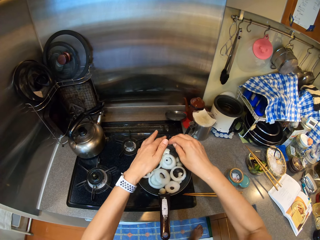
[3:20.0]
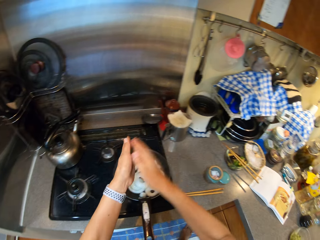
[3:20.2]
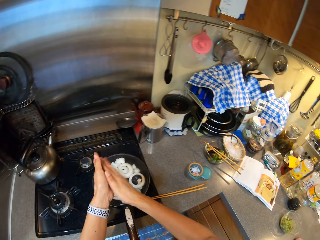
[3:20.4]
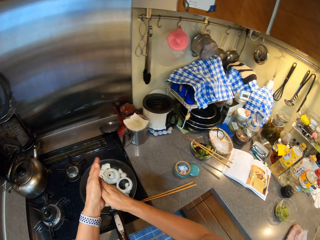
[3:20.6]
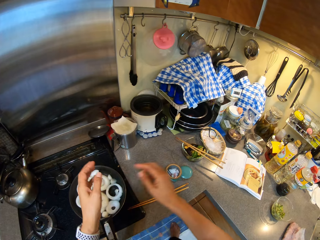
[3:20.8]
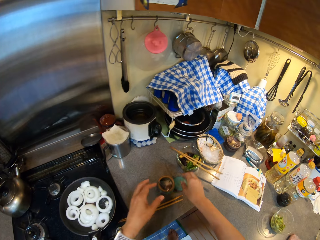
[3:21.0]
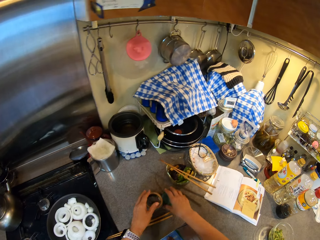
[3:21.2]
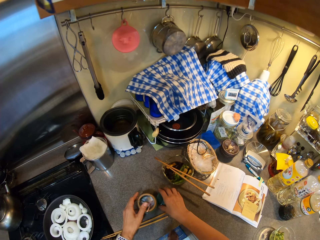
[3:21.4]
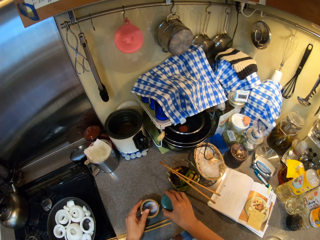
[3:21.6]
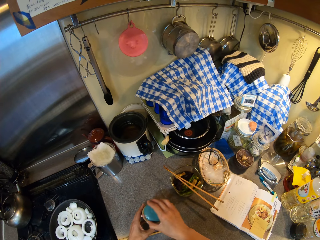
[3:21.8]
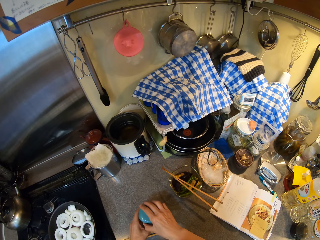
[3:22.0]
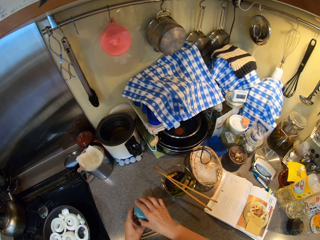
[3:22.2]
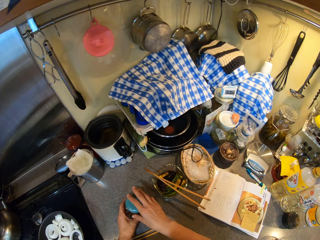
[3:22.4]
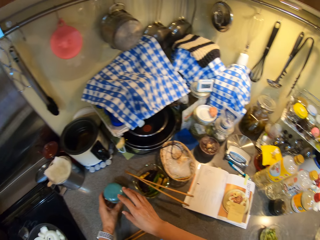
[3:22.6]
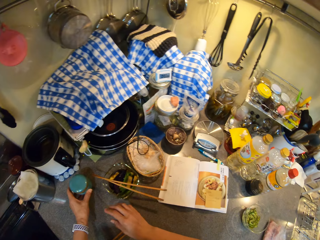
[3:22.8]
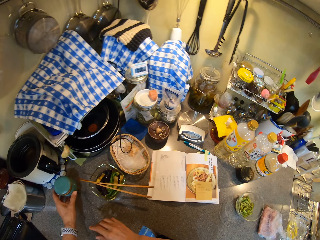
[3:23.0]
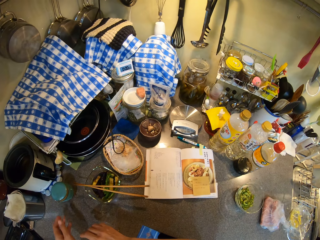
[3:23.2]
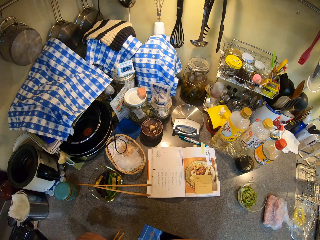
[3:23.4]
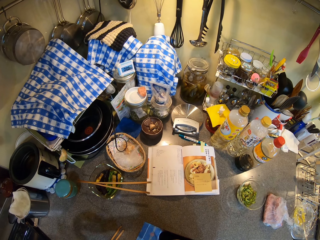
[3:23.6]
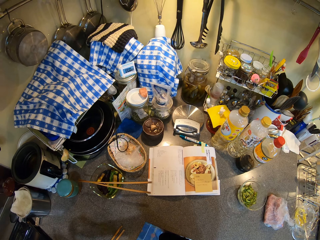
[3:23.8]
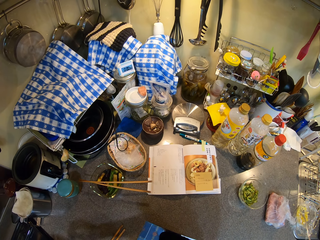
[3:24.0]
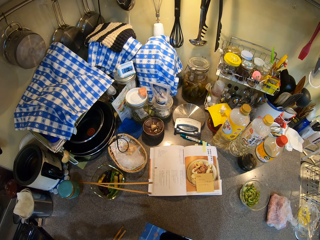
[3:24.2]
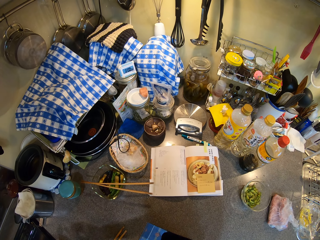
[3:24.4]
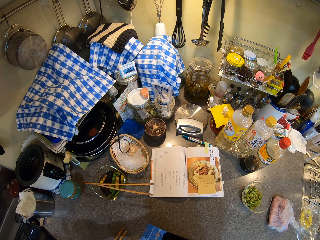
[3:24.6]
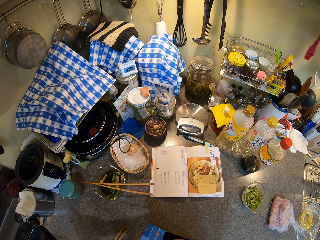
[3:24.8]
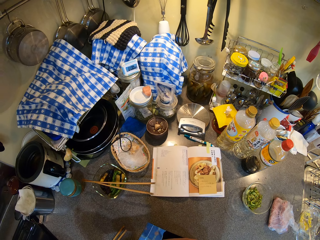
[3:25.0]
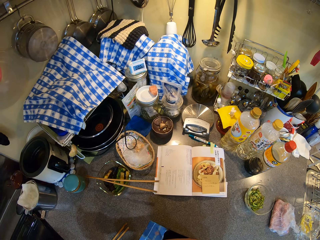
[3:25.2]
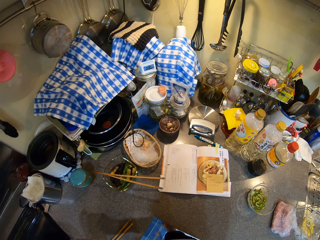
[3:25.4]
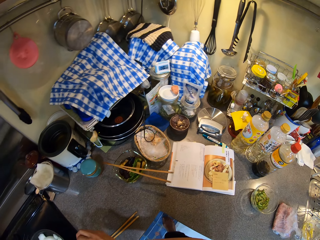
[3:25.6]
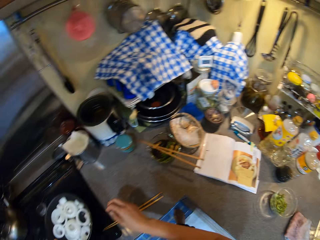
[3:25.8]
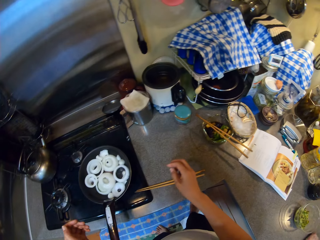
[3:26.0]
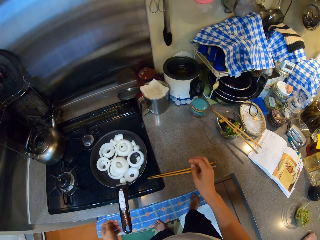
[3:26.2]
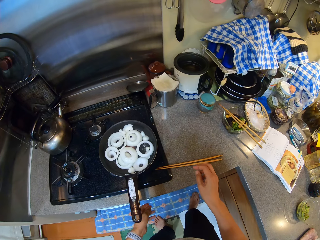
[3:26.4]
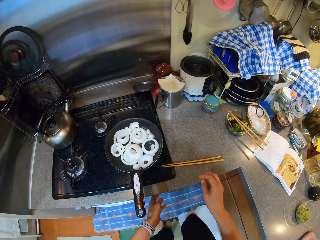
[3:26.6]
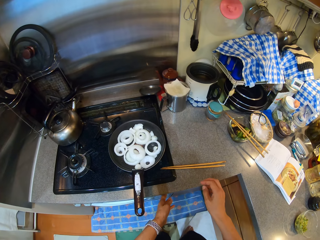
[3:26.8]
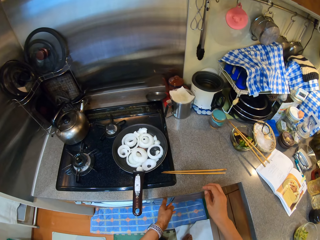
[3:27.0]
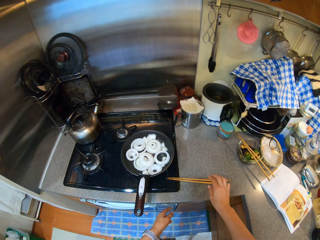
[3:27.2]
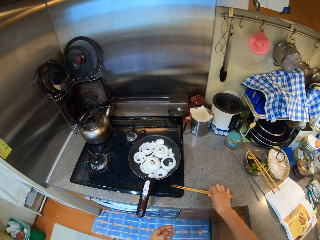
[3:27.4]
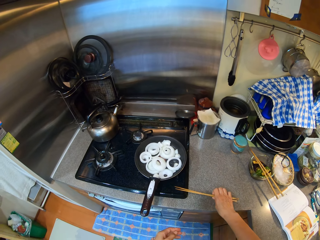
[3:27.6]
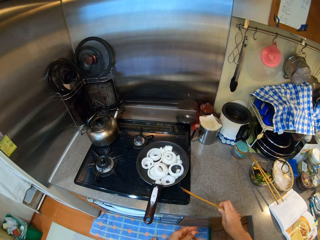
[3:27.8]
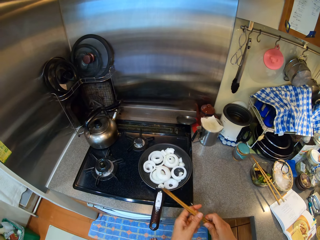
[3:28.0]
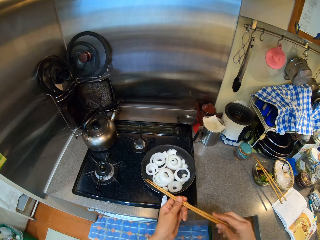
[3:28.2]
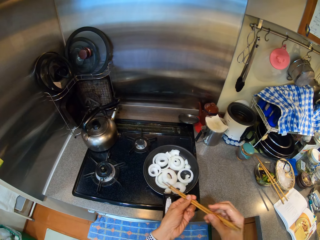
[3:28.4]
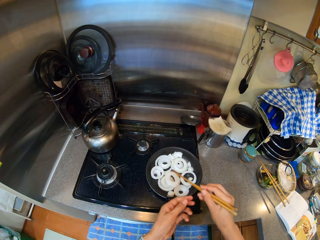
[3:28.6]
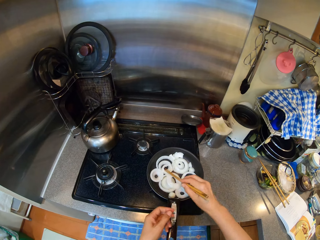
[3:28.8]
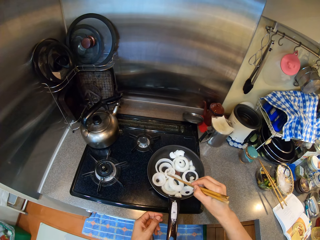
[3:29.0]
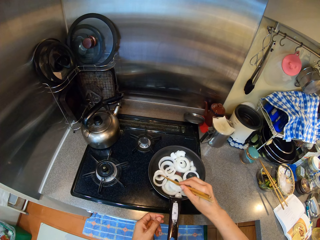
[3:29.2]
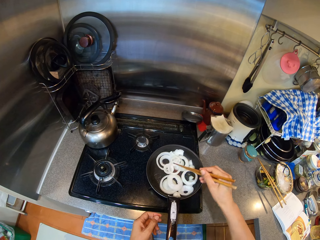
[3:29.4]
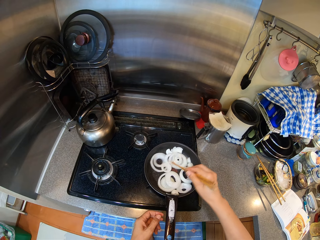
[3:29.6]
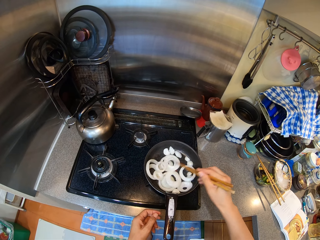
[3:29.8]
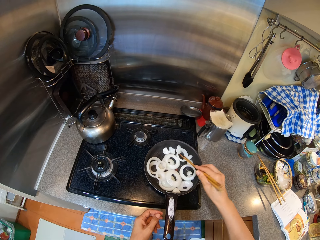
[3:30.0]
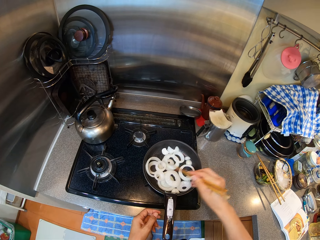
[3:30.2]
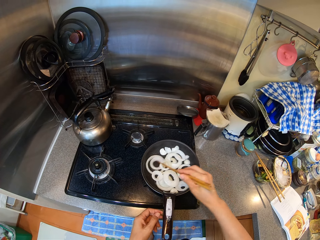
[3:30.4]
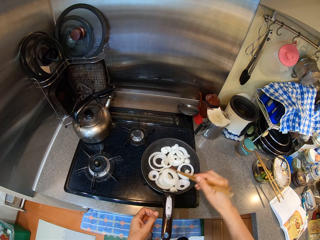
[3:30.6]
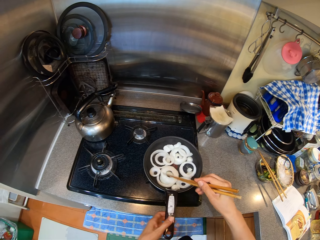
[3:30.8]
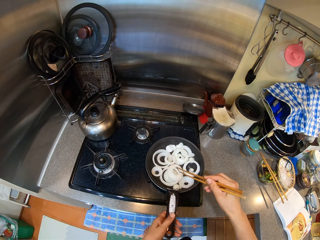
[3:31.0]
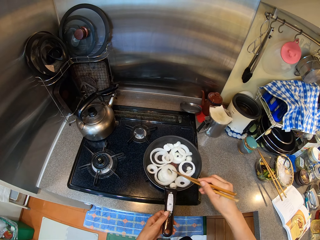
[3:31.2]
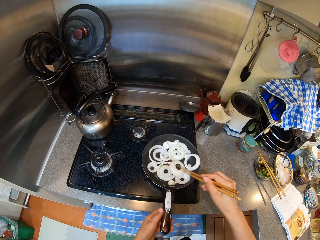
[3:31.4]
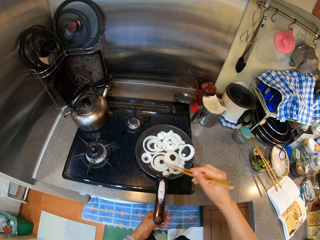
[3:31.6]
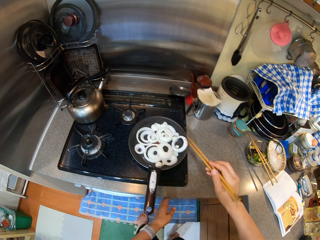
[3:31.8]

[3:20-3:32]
The camera wearer closes a container. They move the container in the countertop. They look around. They pick up chopsticks. They stir the onion.

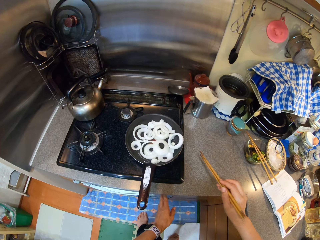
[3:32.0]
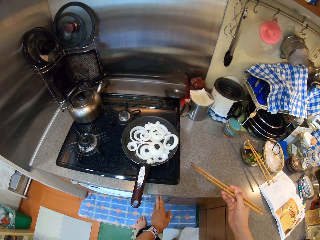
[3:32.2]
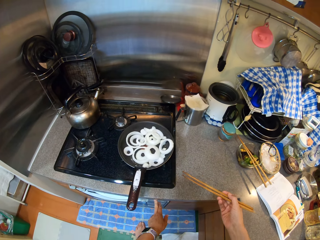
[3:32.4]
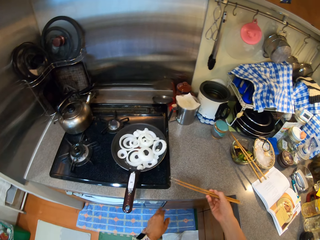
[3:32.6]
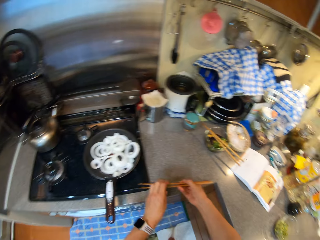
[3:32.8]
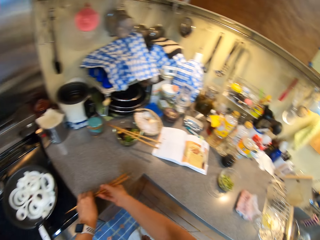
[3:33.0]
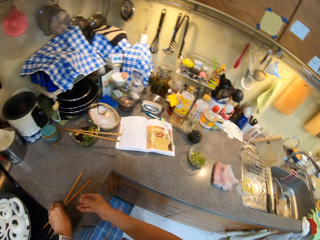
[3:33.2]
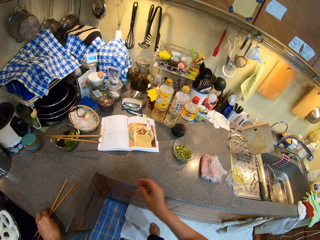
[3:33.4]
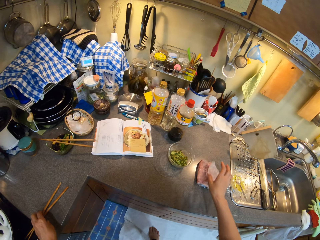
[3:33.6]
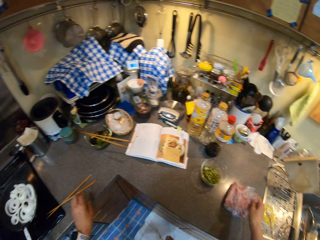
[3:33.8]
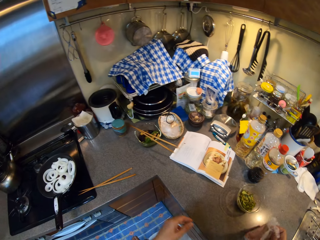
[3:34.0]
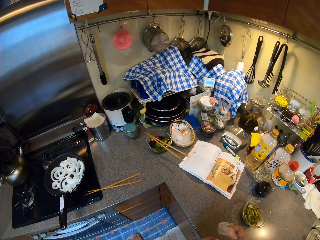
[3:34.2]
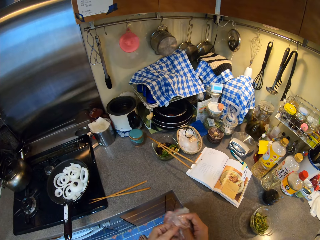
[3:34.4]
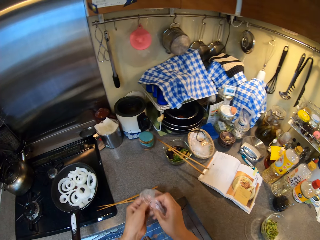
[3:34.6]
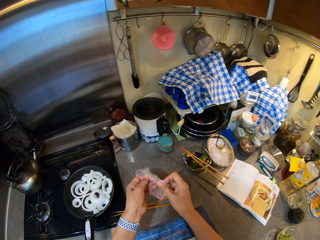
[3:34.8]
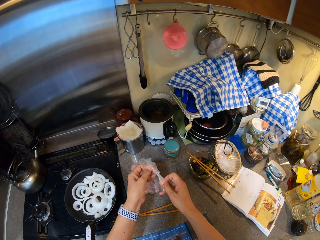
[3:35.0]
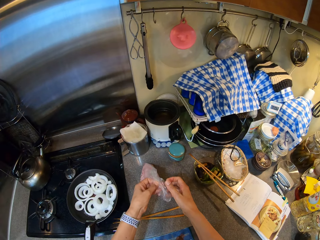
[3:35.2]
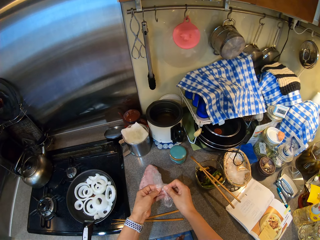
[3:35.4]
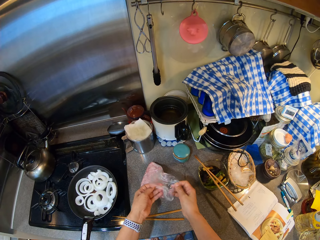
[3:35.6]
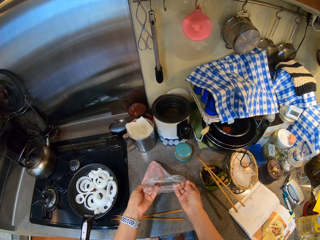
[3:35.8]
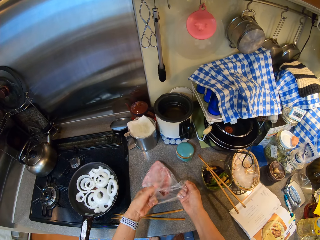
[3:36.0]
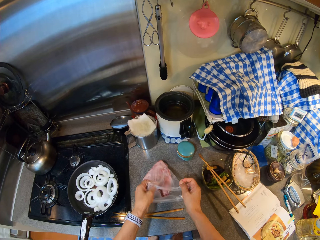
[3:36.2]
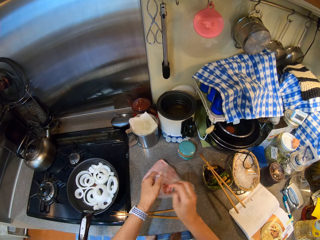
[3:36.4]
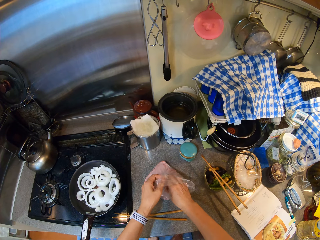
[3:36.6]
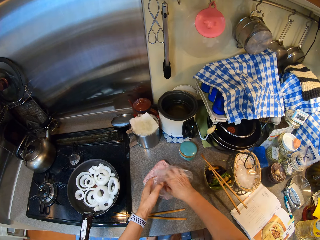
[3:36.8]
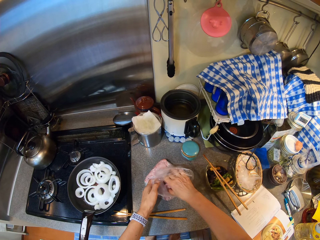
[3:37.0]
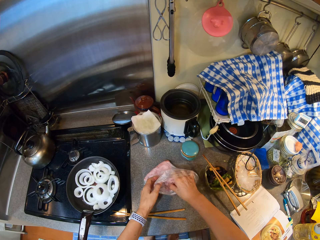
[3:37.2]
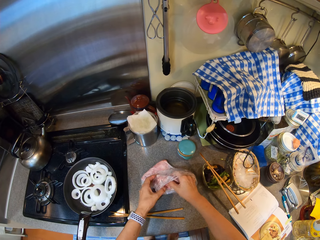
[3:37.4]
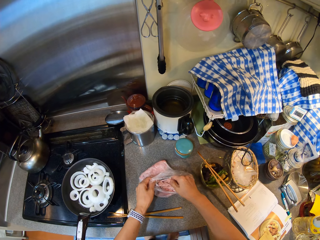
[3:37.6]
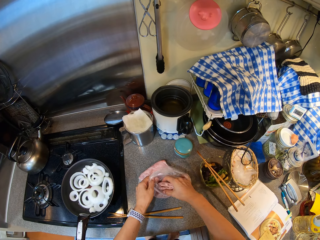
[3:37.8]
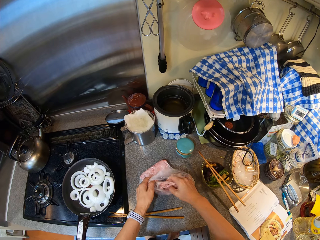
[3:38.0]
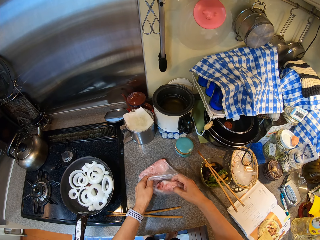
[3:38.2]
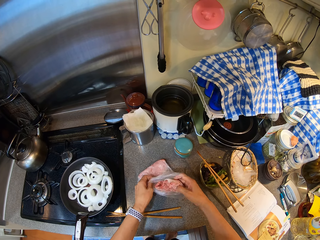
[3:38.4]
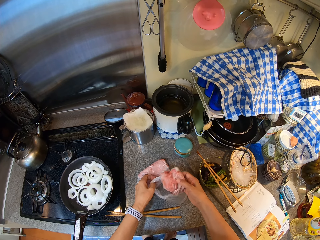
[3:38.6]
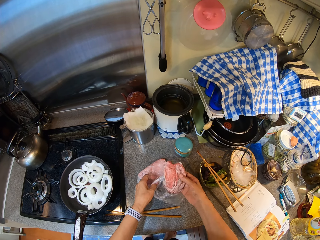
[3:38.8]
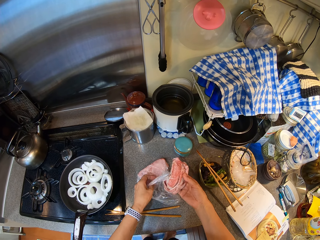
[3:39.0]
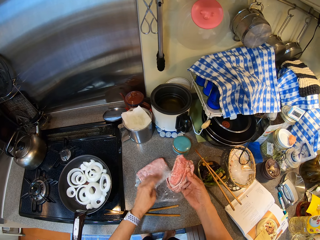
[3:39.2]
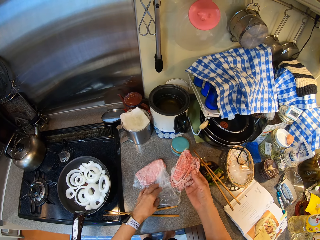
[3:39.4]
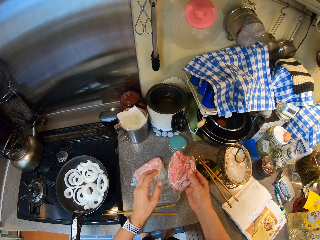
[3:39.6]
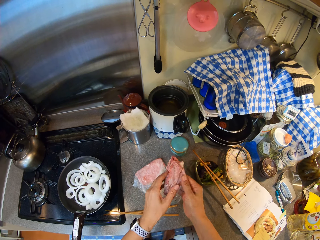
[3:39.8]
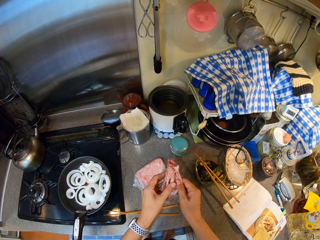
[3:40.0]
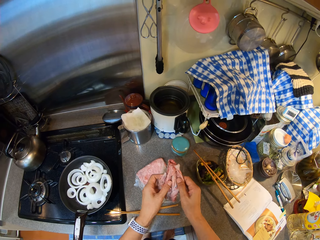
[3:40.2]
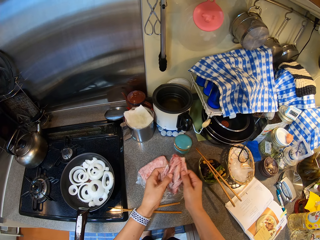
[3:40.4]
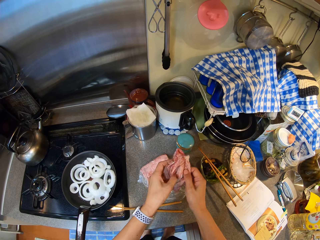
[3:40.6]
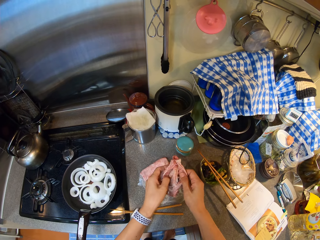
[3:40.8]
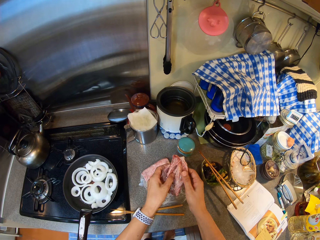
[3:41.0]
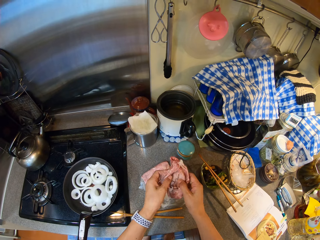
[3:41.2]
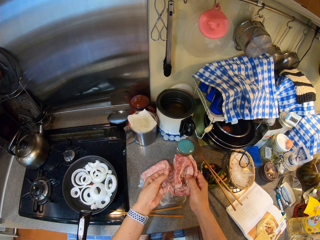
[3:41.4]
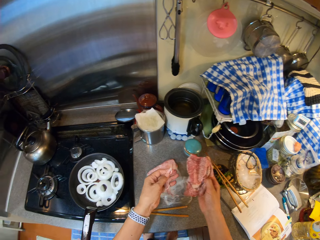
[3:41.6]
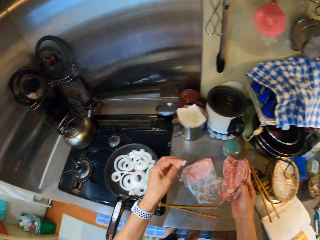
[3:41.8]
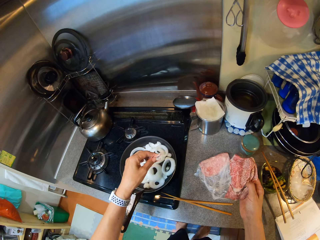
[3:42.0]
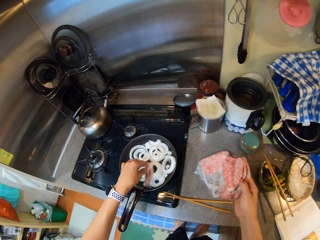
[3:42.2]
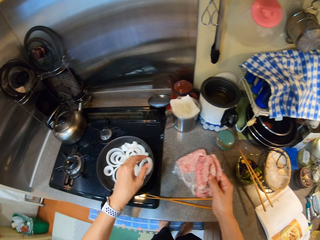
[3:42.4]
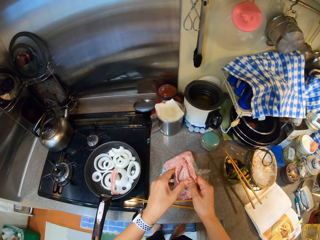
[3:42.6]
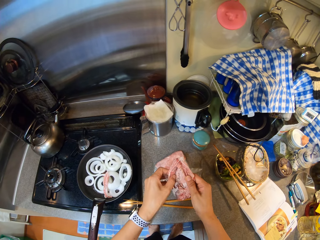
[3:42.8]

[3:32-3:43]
The camera wearer puts the chopstick on the countertop. They take meat. They open a paper. They take the meat. They put the meat in the pan.
